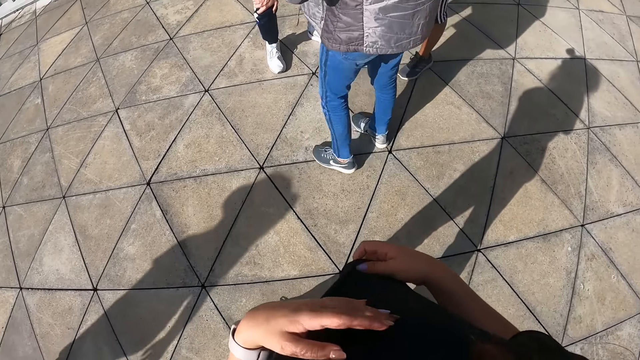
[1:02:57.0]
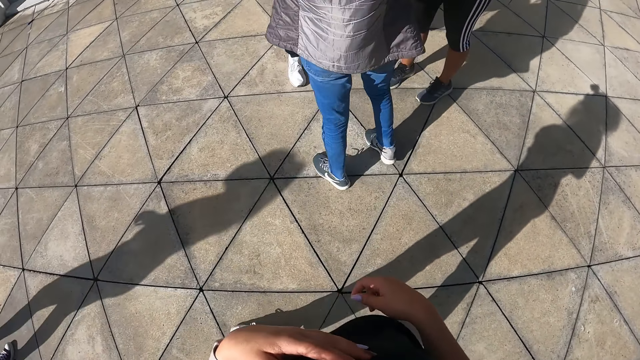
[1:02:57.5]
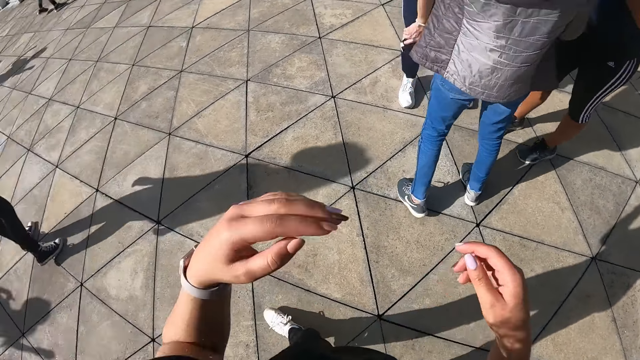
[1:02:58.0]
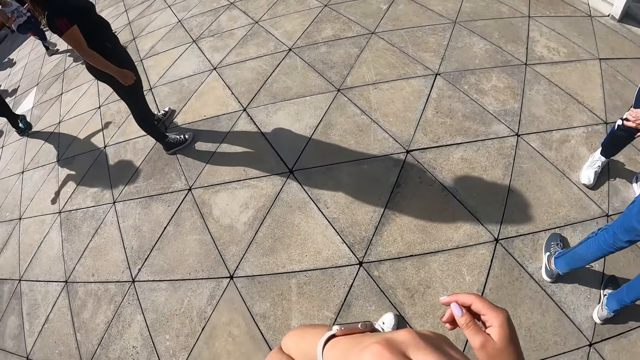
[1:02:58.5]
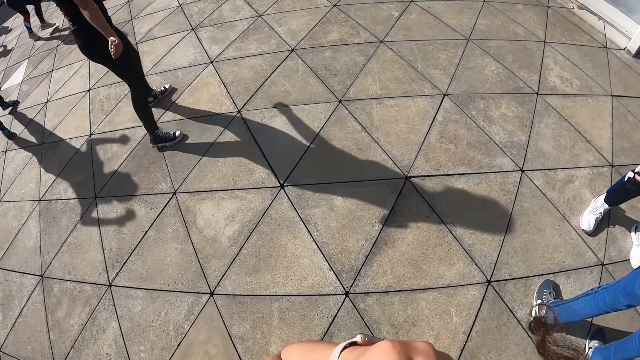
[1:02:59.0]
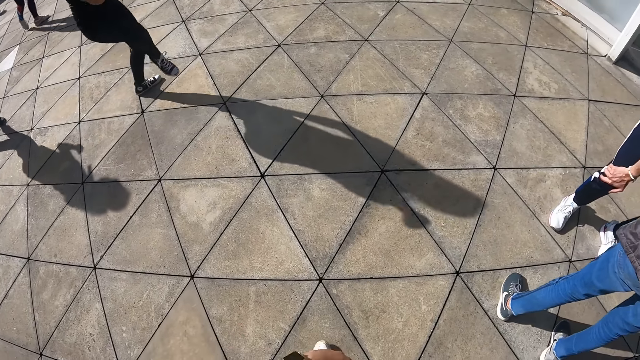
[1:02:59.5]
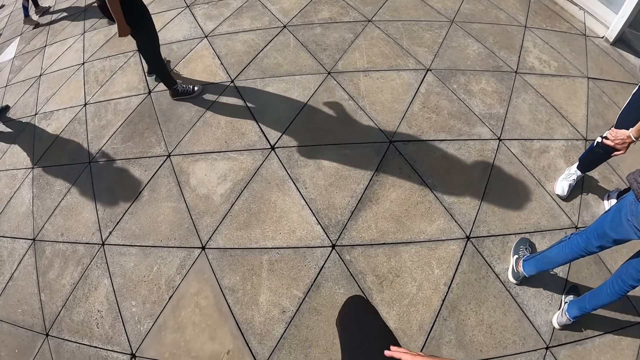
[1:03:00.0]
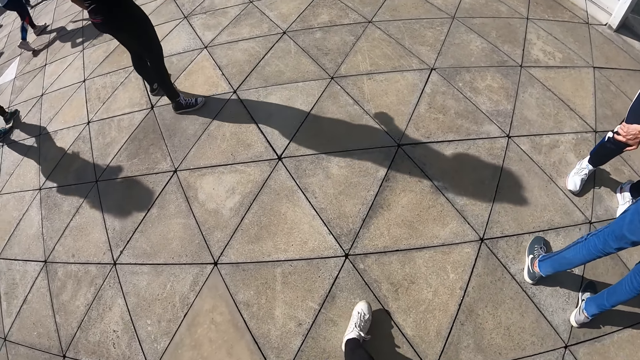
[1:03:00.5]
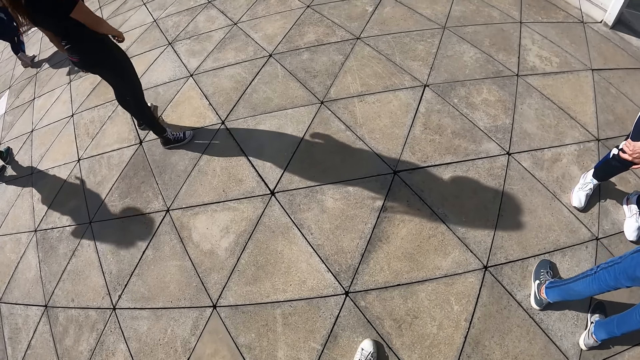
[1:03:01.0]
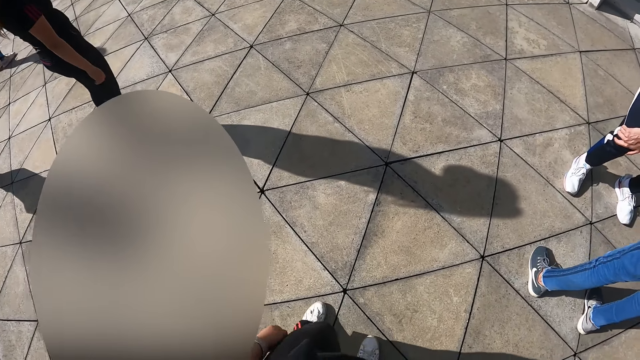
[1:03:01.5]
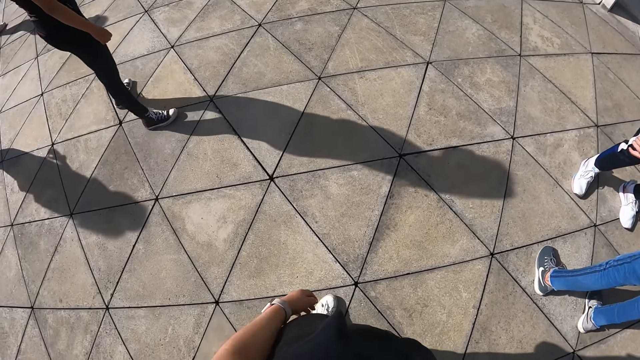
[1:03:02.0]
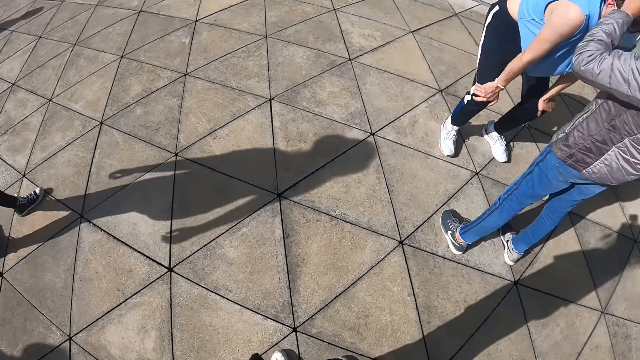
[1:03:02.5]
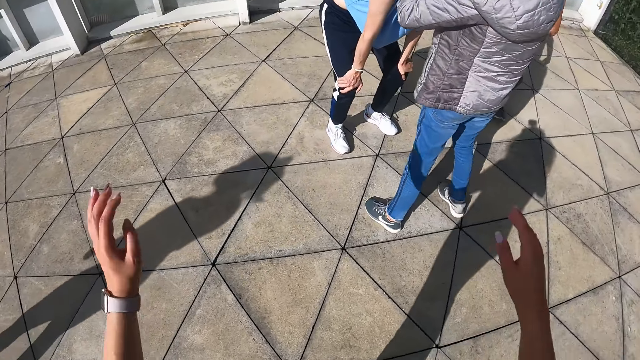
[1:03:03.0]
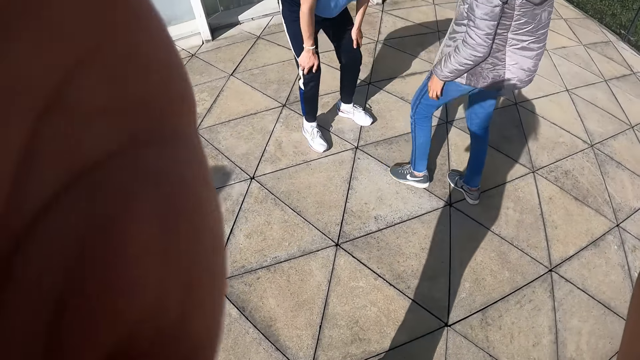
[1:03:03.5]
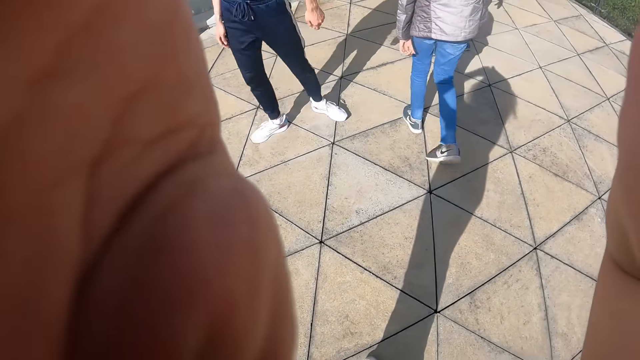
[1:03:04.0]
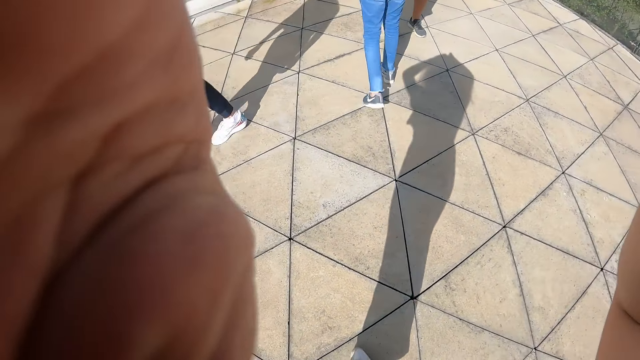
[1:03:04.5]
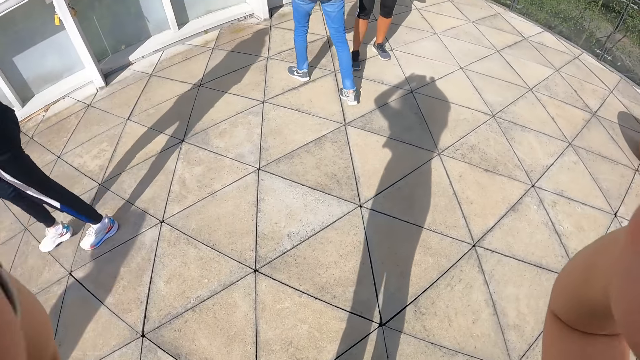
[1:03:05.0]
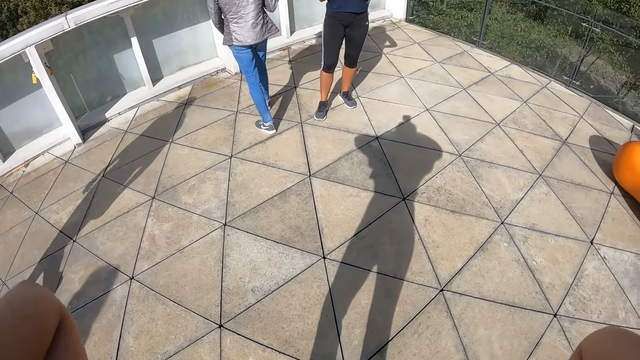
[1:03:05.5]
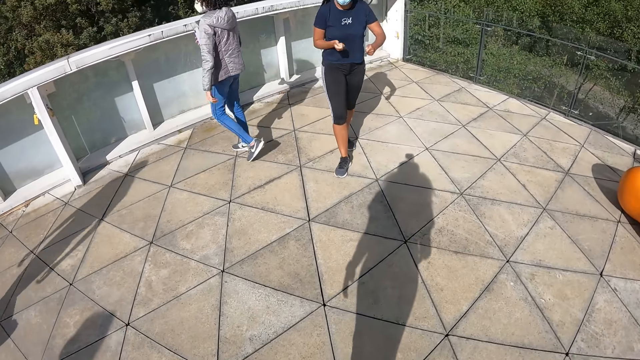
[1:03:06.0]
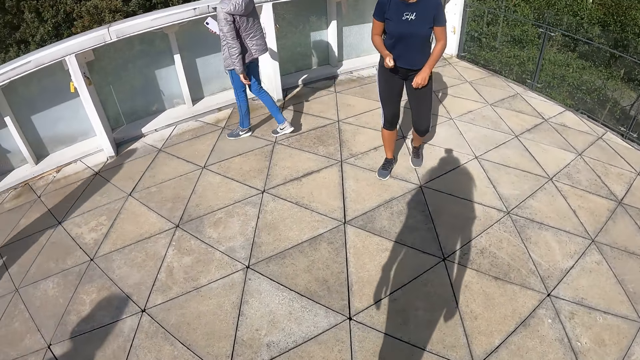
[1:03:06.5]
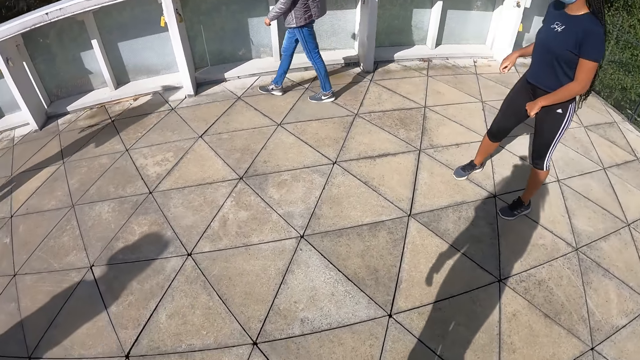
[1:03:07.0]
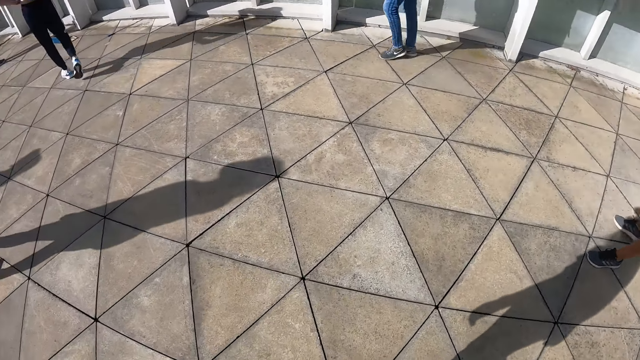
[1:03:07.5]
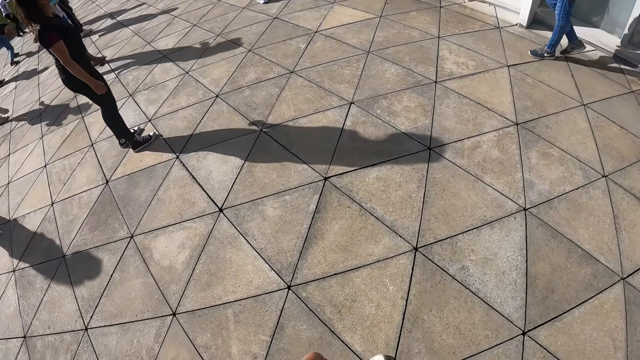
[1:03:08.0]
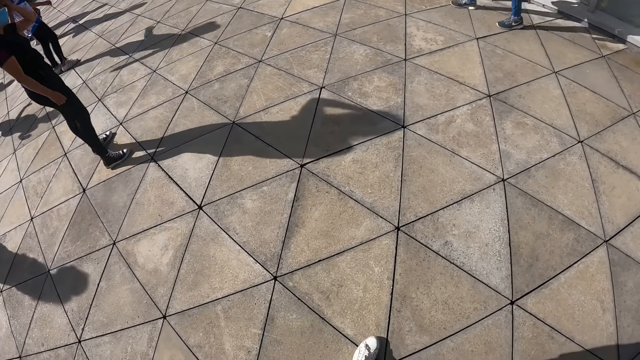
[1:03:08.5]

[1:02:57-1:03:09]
The camera wearer touches the camera on her head with both hands.

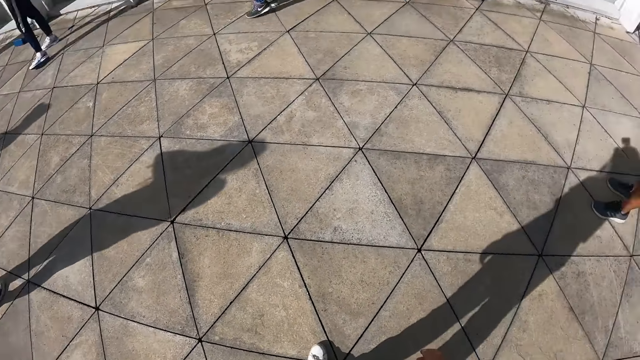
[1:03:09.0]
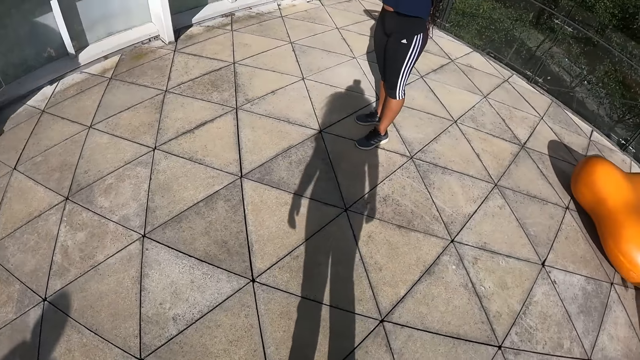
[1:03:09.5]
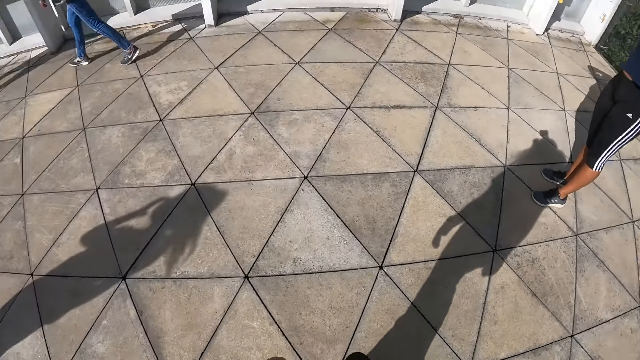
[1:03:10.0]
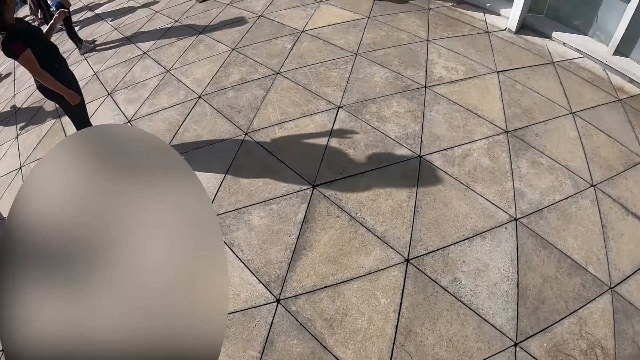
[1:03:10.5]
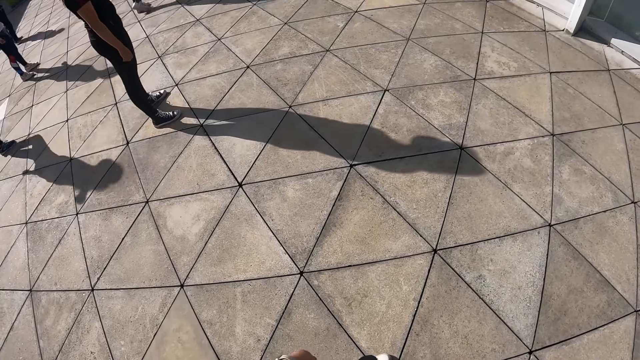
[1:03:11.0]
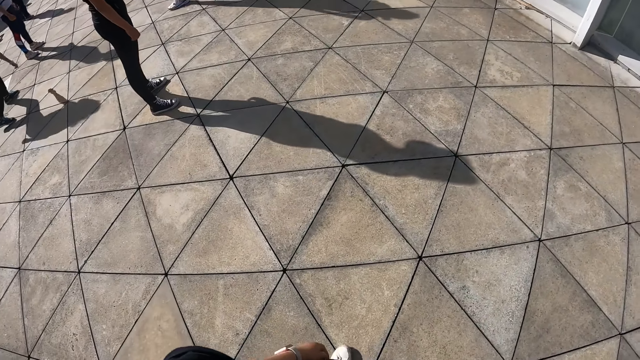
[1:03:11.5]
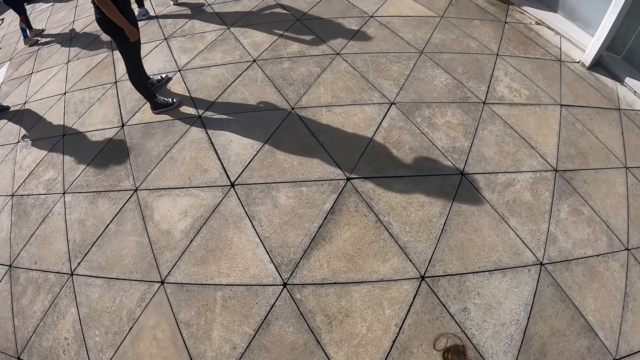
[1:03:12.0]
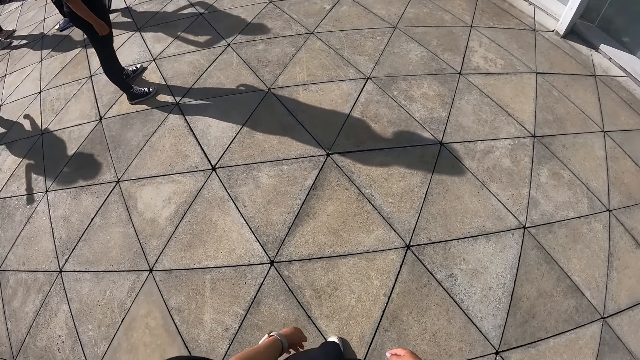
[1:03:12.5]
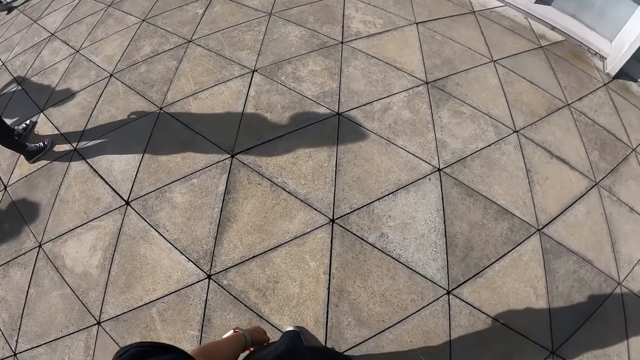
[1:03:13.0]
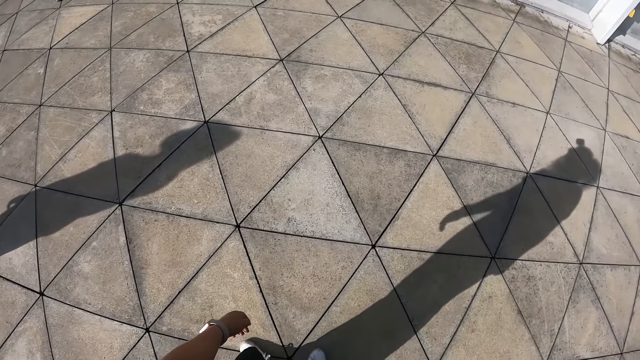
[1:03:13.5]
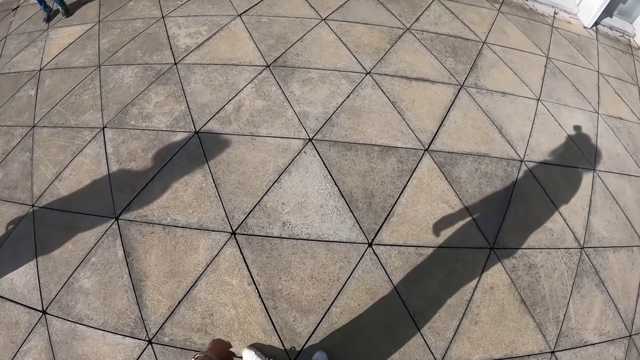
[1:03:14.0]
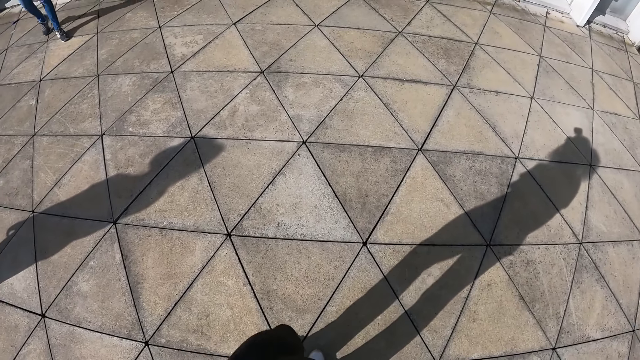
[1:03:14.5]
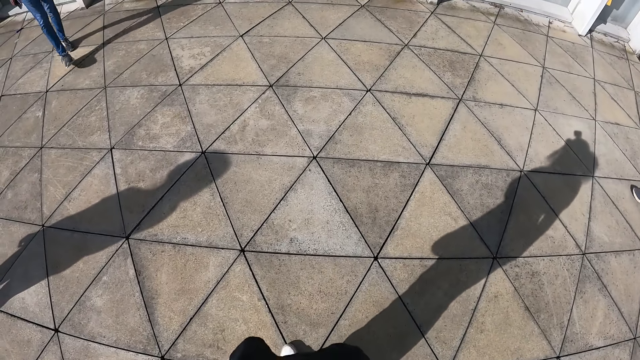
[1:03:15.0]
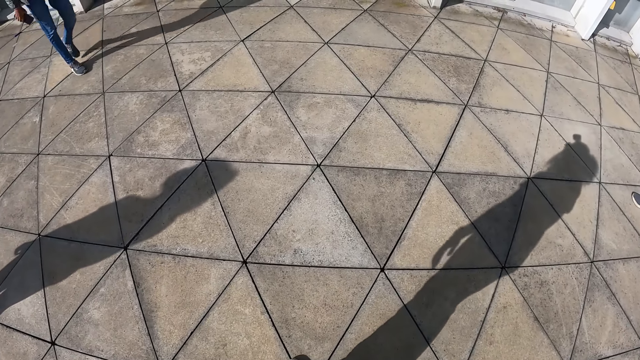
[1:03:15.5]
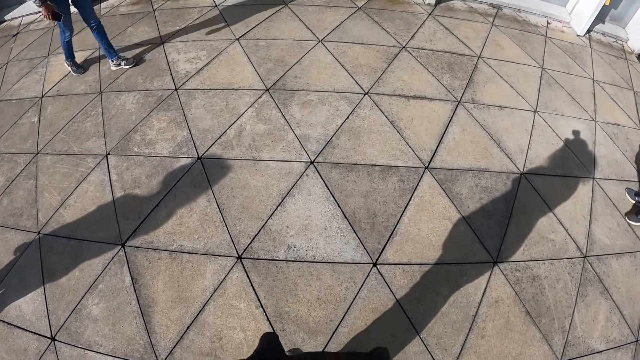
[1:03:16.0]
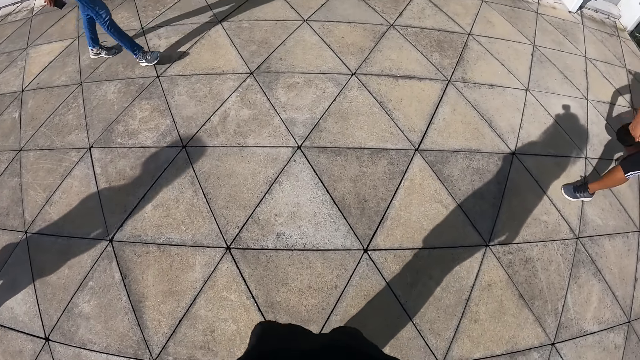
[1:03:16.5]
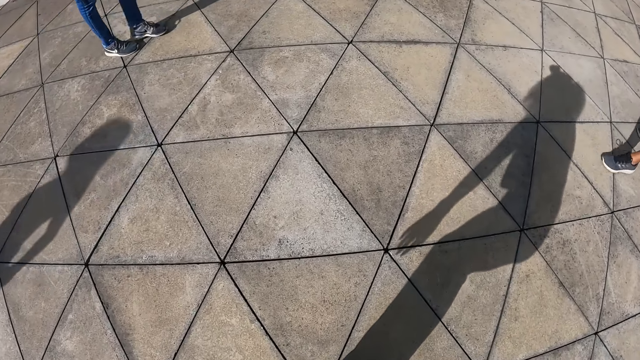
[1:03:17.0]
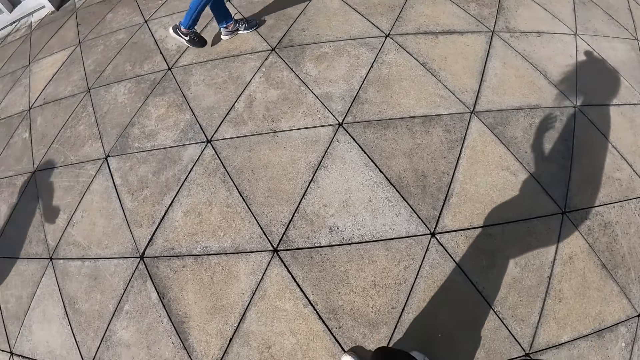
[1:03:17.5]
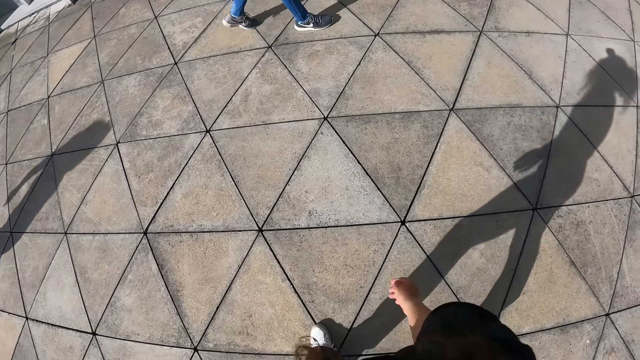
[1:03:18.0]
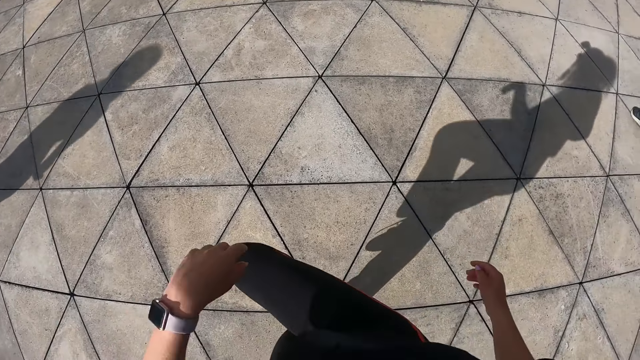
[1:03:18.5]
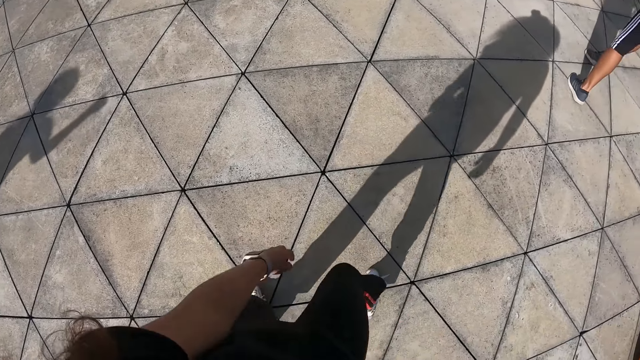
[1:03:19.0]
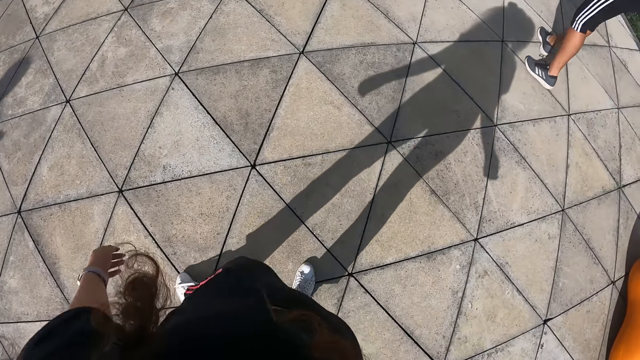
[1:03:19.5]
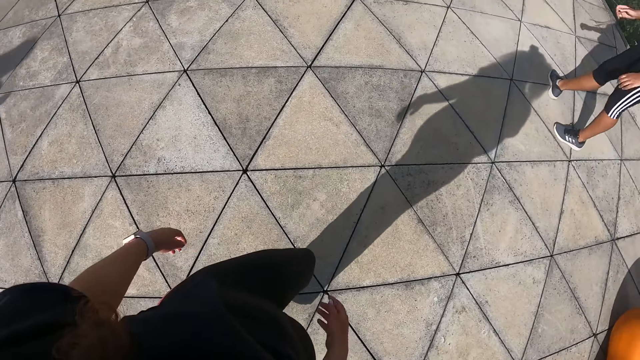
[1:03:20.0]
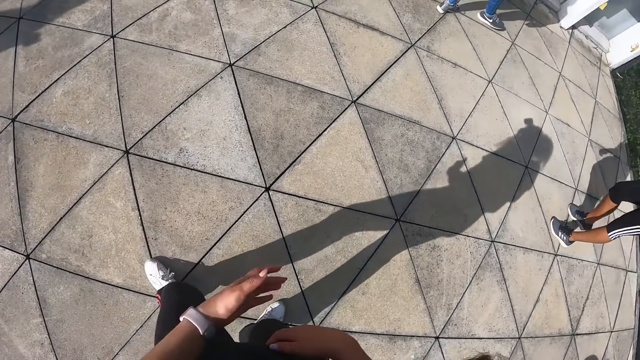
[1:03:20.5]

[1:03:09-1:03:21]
The camera wearer moves her leg to the right and left.
